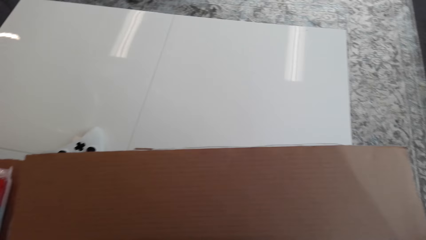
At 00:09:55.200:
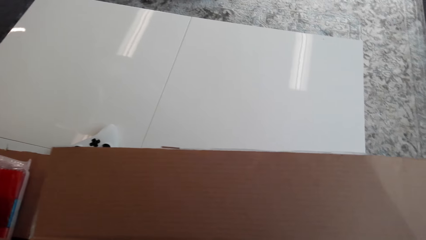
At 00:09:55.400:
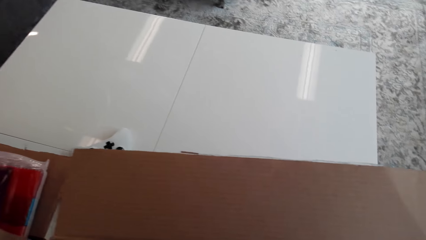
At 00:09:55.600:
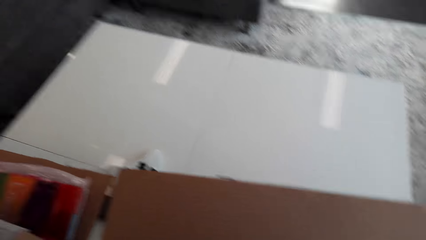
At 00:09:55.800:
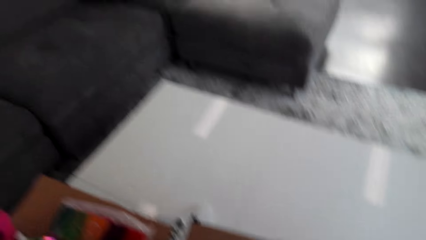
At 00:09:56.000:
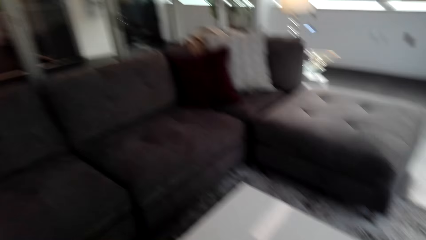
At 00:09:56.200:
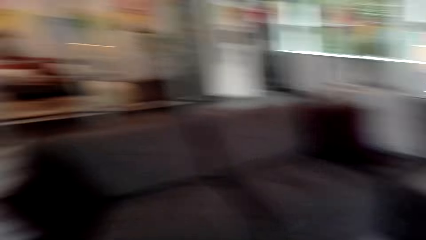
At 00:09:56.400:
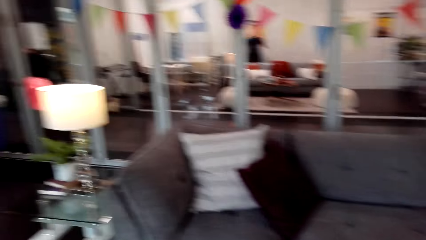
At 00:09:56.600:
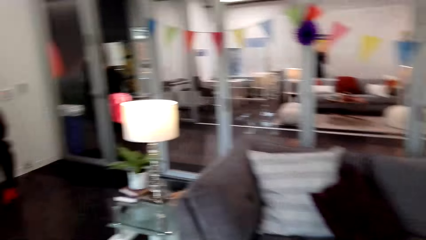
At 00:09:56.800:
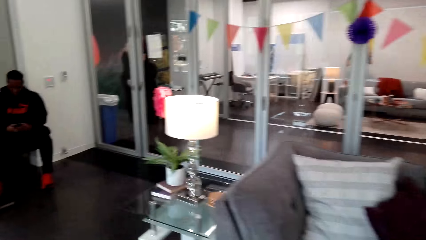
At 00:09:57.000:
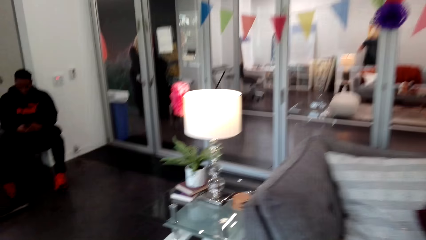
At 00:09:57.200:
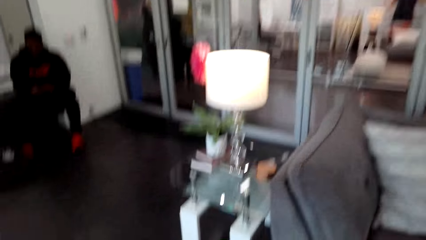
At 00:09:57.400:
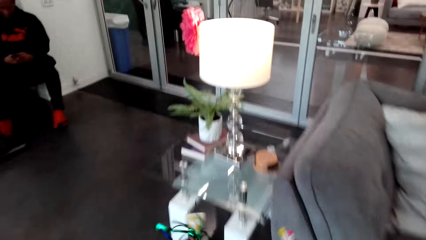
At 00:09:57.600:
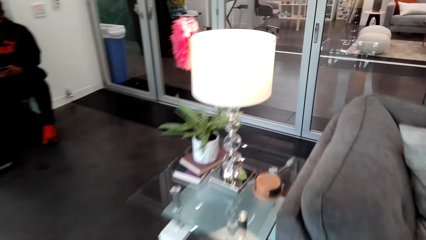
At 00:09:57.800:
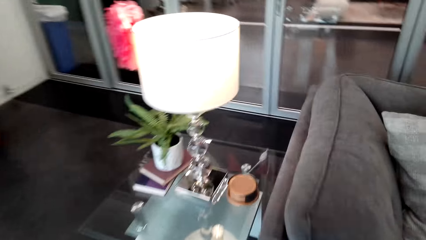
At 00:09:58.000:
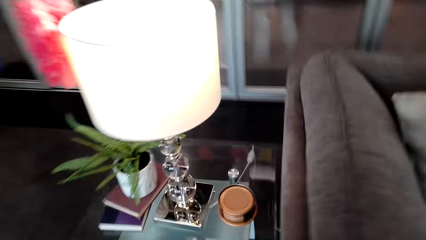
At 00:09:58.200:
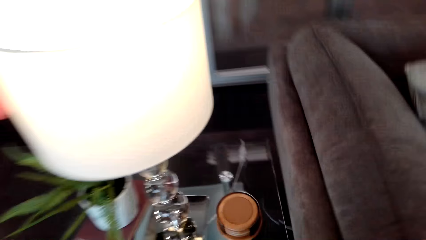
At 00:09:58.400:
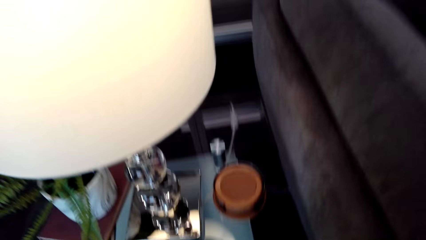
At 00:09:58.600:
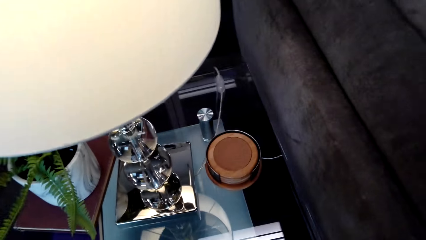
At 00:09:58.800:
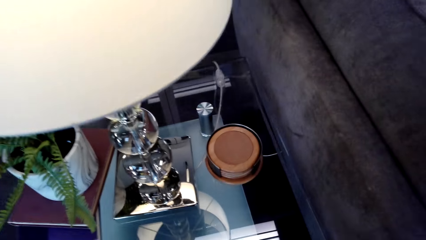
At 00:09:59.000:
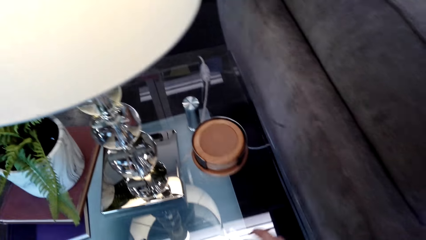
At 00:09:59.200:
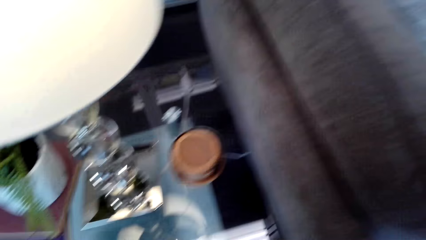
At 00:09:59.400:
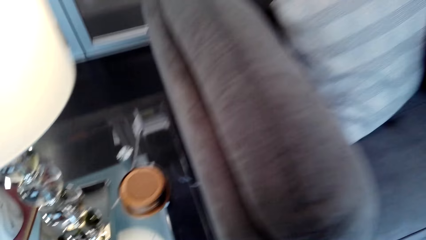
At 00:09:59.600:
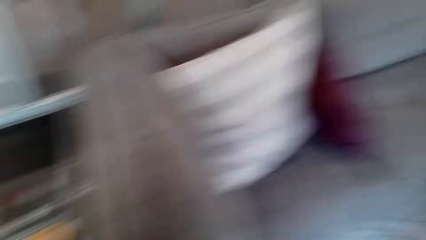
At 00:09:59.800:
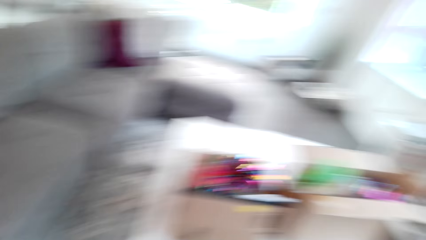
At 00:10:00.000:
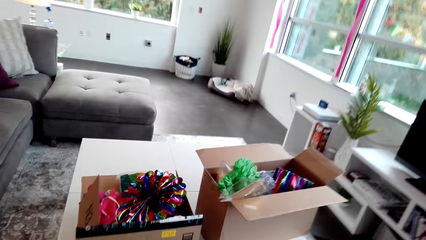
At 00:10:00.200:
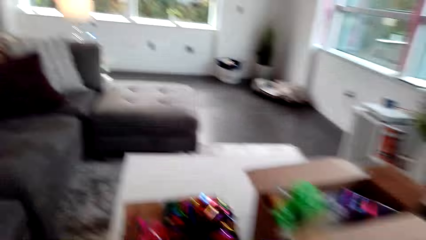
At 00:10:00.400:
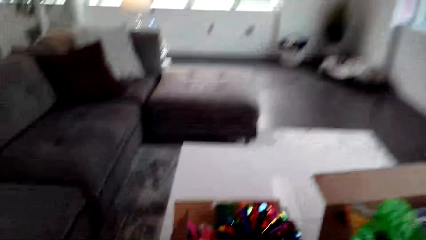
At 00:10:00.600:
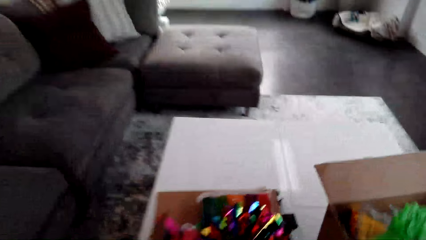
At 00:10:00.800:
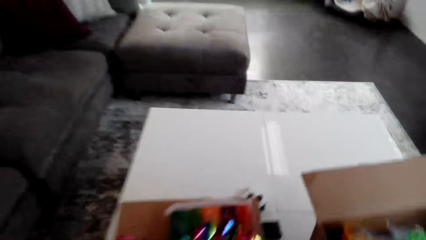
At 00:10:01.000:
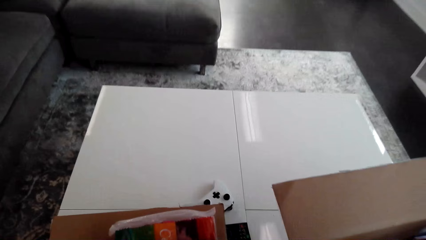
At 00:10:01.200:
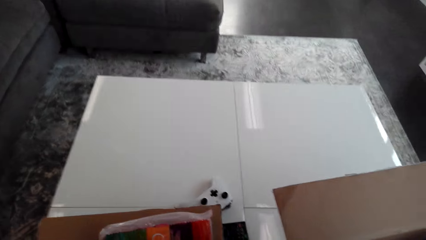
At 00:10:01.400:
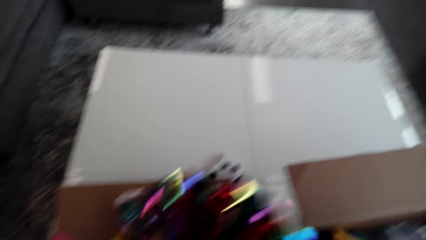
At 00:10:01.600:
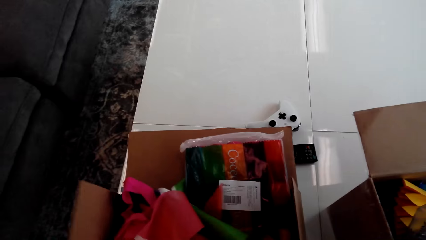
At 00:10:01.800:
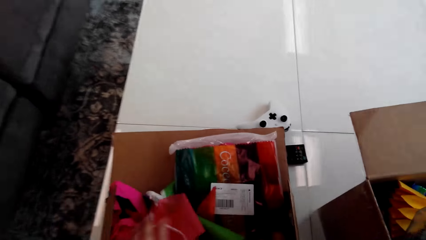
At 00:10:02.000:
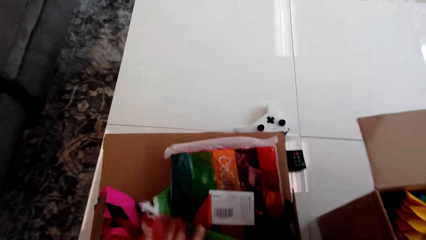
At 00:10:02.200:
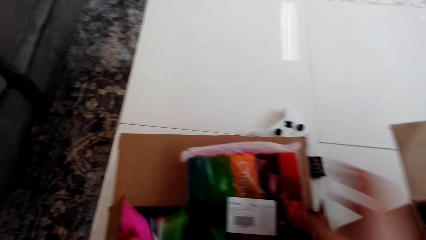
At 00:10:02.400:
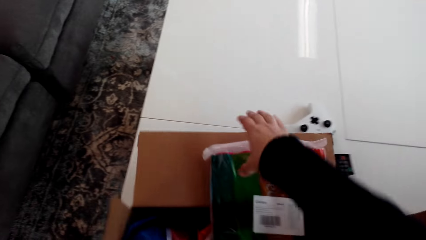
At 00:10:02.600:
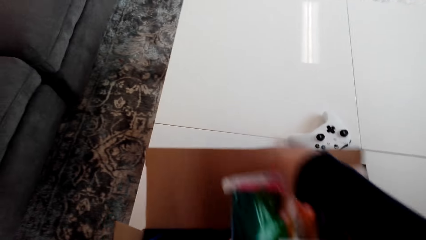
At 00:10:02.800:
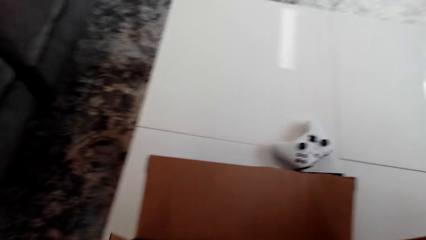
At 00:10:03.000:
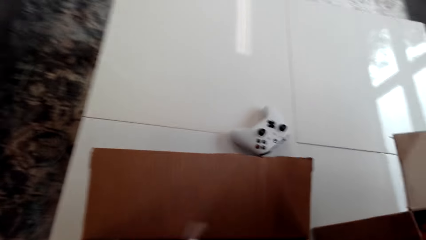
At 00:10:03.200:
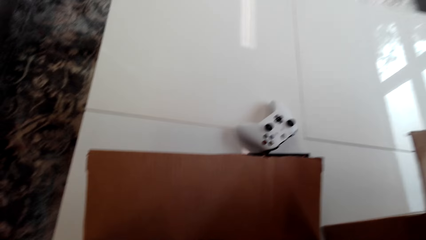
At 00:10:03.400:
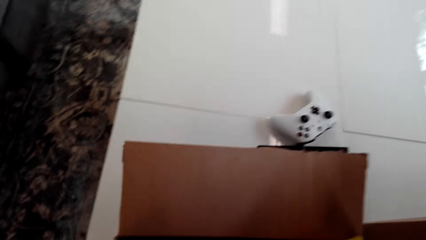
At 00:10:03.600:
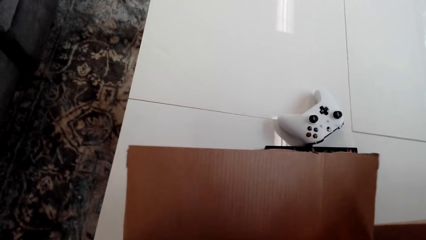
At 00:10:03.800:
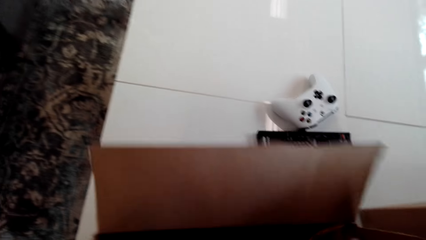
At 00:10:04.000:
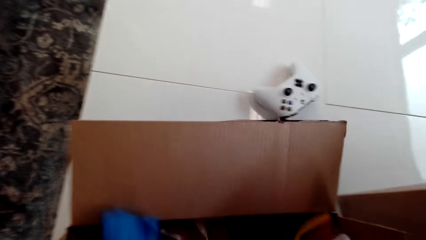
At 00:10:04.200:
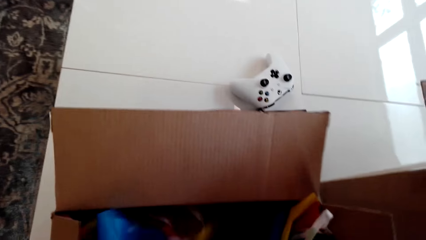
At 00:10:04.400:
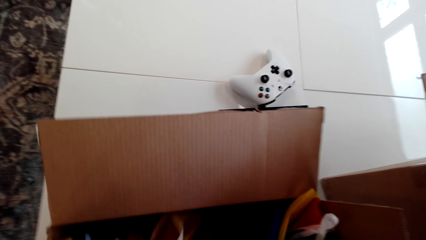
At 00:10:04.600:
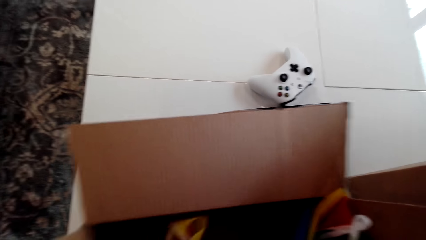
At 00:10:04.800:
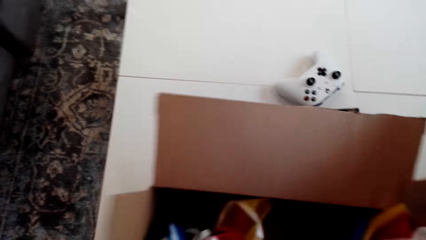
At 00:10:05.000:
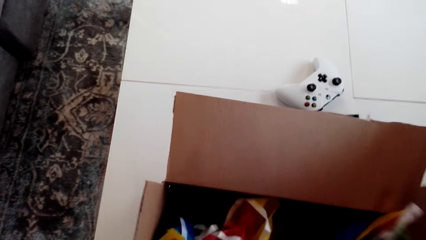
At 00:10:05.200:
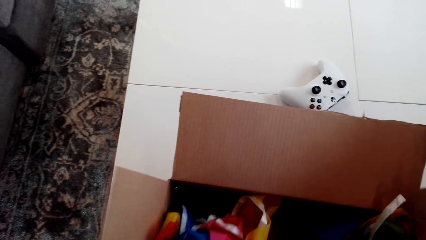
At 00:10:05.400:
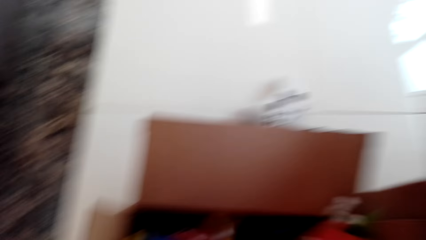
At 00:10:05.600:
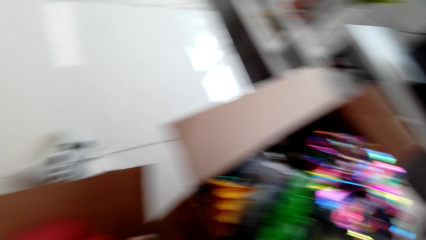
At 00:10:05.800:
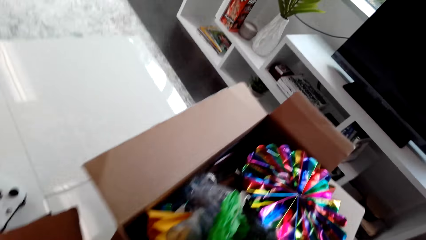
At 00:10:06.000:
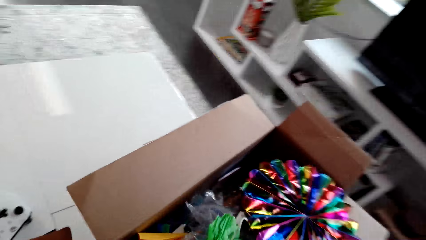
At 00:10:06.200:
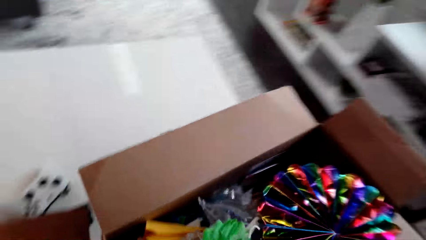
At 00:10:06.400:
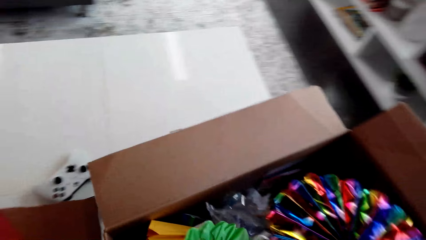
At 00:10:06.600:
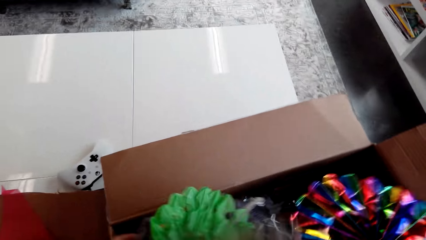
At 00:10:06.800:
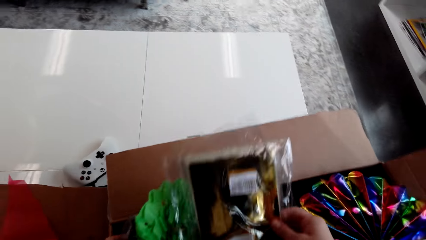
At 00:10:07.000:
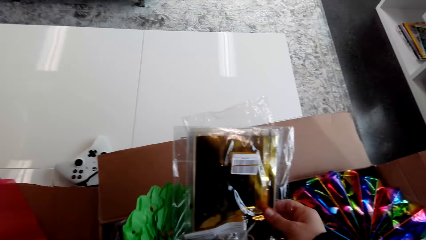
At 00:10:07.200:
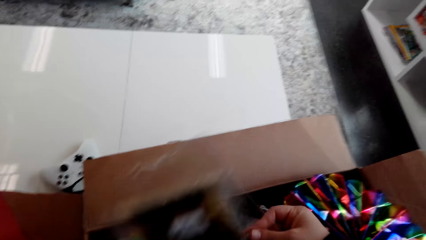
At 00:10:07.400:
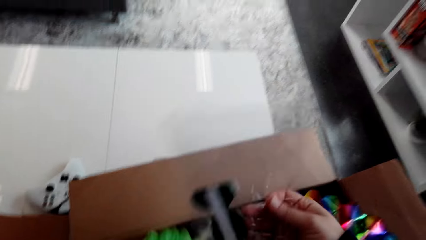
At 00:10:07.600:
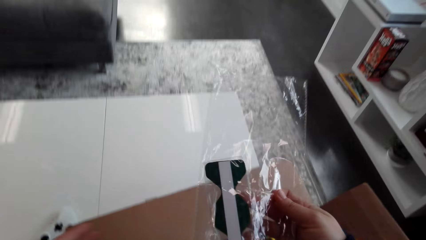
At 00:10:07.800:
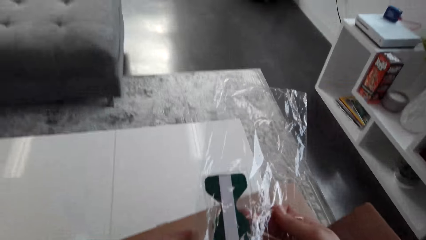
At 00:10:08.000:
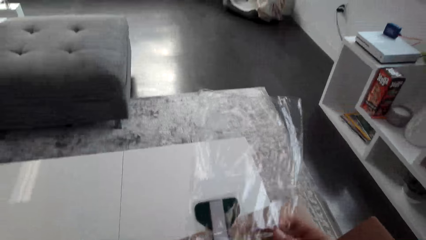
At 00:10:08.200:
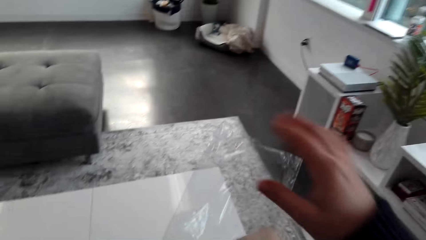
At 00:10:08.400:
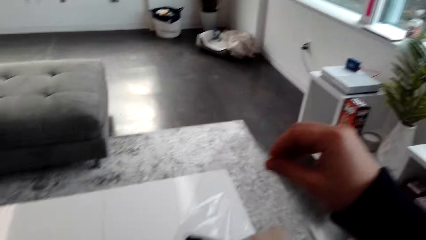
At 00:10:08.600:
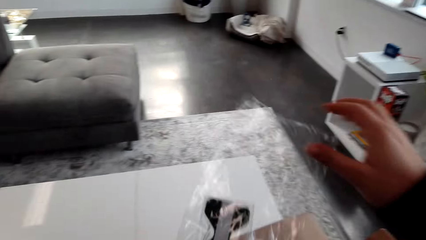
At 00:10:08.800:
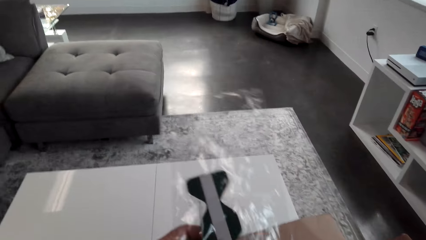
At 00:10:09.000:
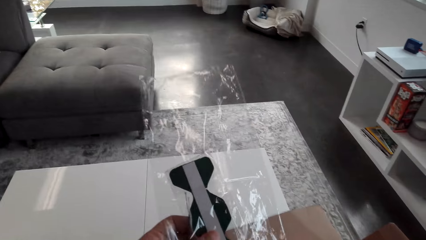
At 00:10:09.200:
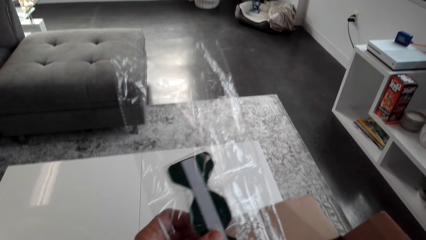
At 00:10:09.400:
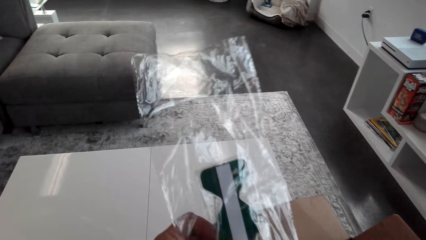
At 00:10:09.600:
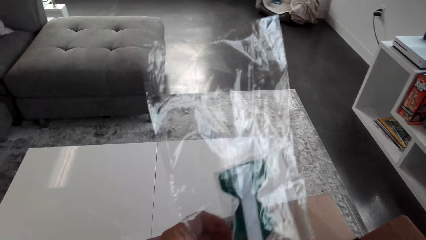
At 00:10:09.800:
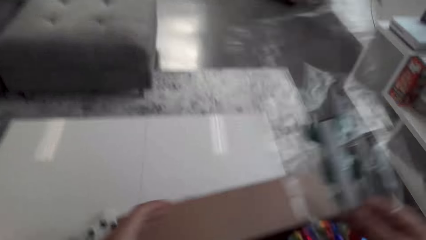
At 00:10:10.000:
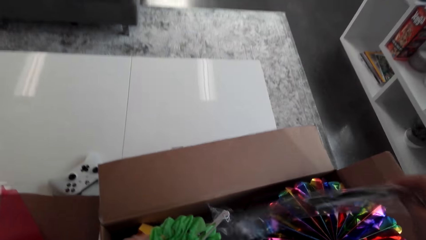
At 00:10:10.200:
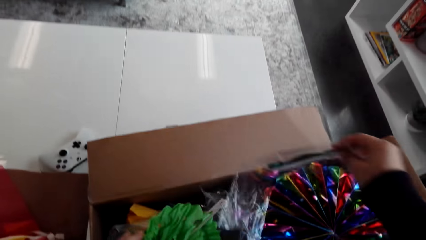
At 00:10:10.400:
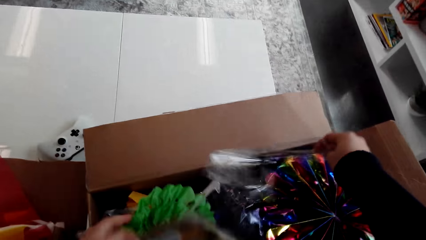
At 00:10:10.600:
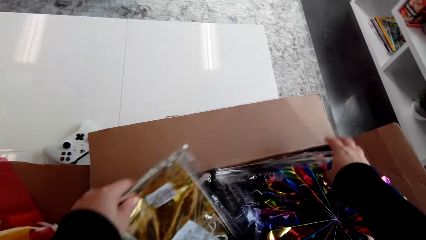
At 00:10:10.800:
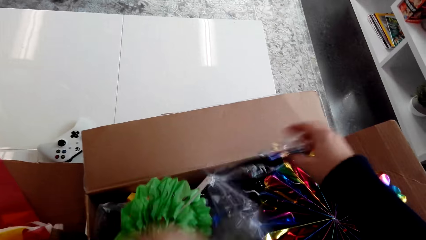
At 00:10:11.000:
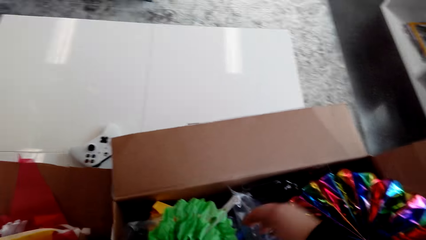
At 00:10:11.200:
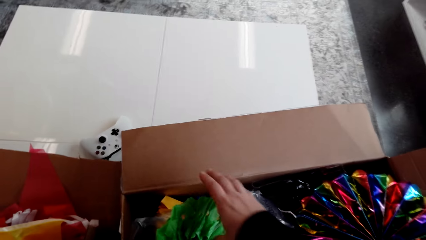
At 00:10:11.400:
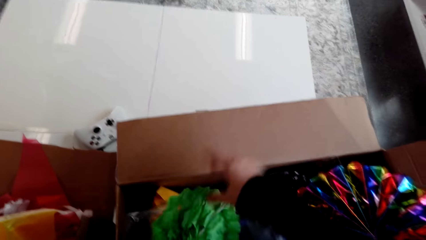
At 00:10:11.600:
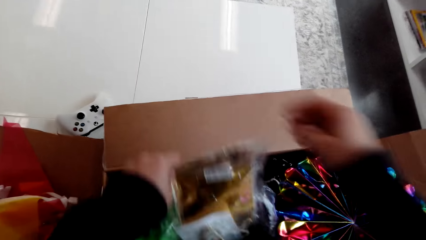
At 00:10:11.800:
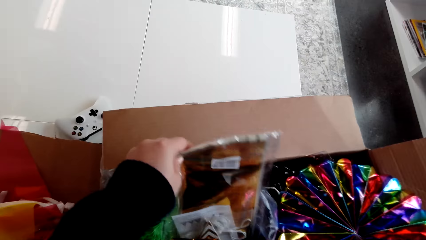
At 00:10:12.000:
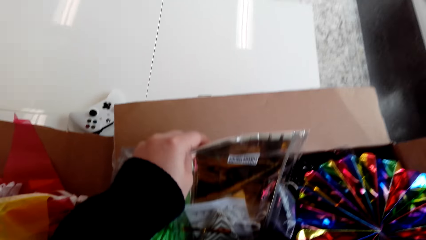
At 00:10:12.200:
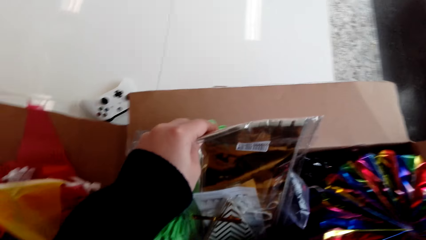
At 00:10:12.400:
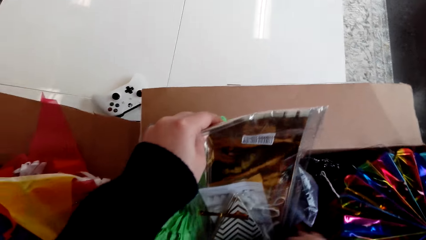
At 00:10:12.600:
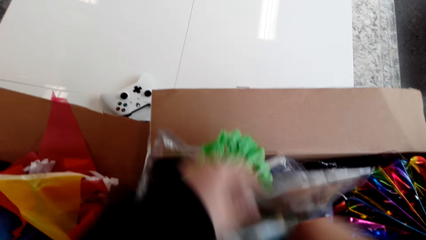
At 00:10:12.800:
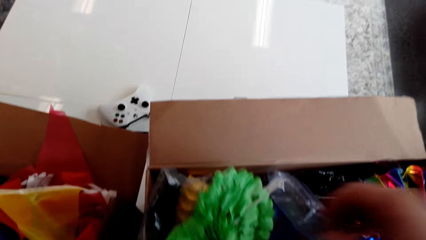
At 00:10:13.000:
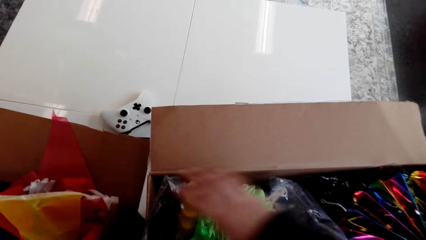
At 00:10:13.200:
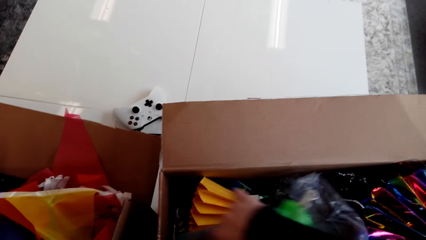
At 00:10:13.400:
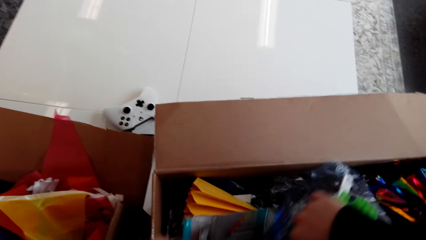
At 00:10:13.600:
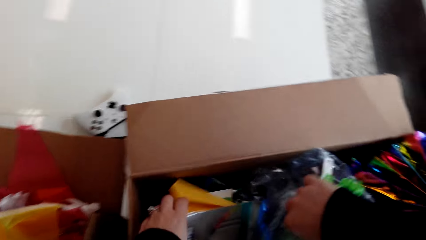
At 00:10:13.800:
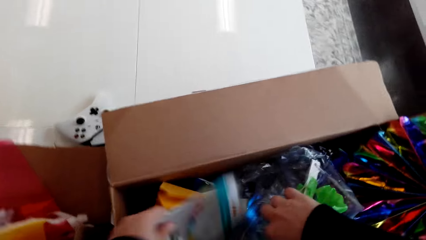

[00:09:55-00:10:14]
The camera wearer makes a step. They arrange the ribbons in the box. They pick a packet of ribbon. They put the packet of ribbon inside the box. They arrange the ribbons in the box. They look for something in the box.
